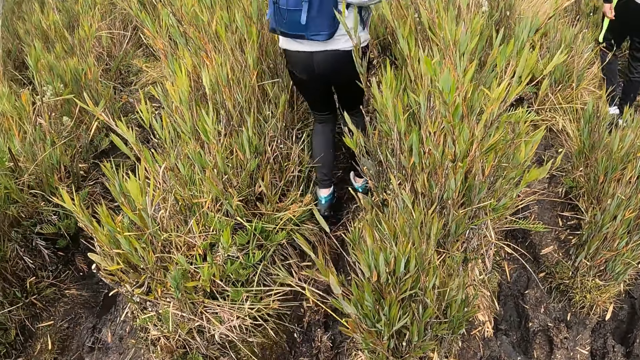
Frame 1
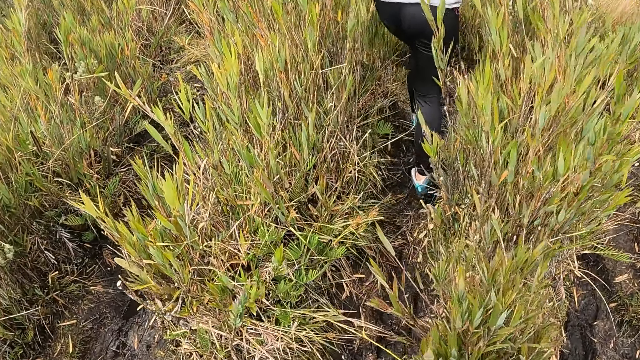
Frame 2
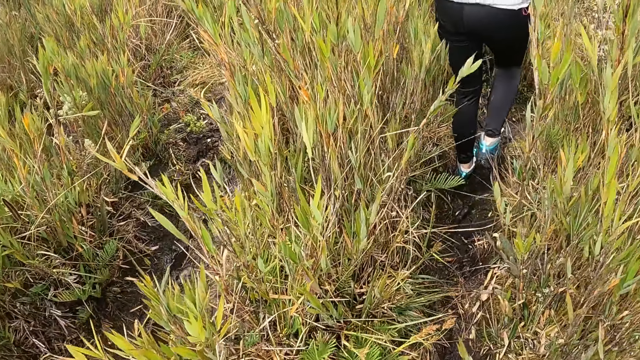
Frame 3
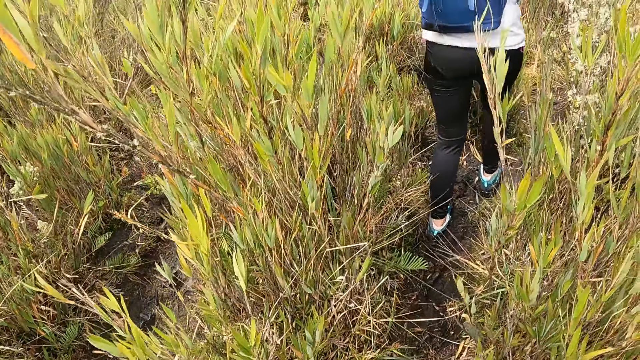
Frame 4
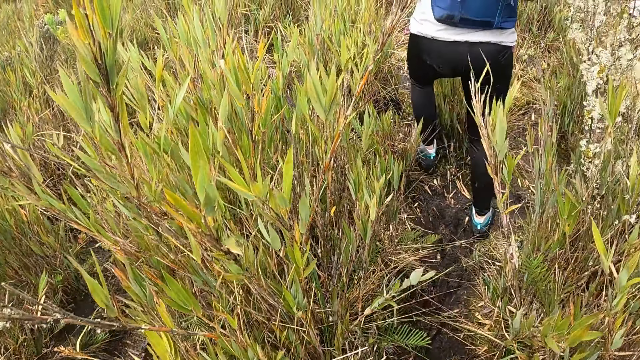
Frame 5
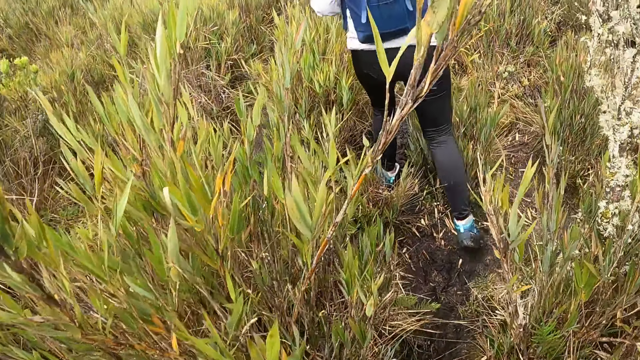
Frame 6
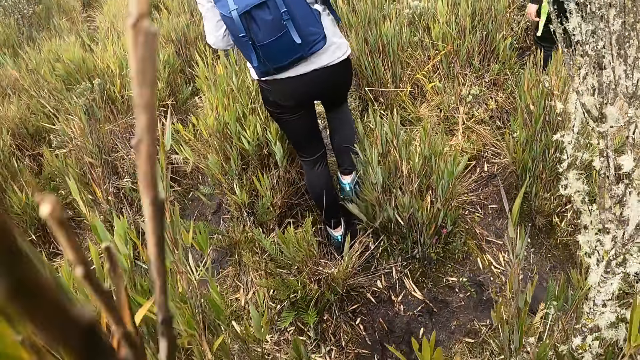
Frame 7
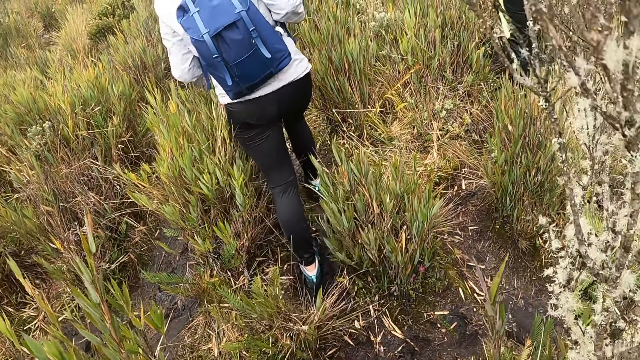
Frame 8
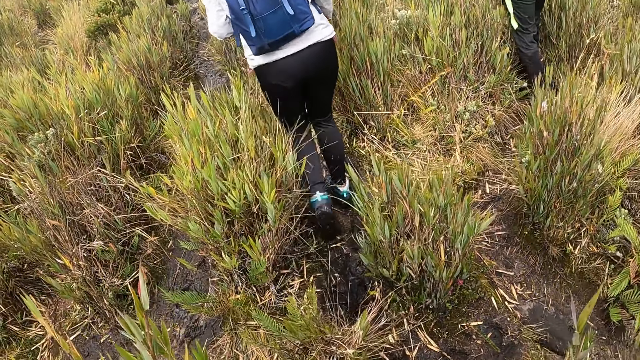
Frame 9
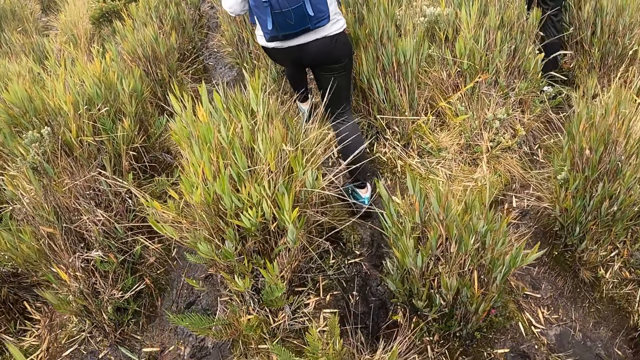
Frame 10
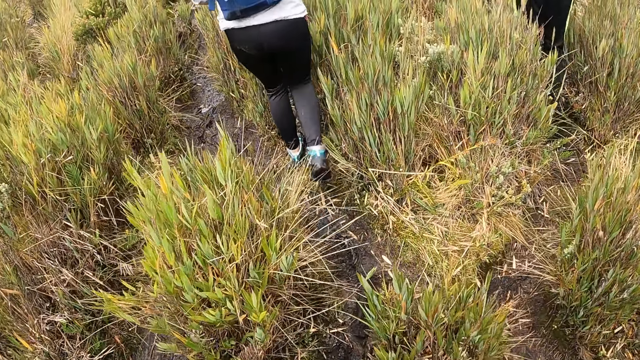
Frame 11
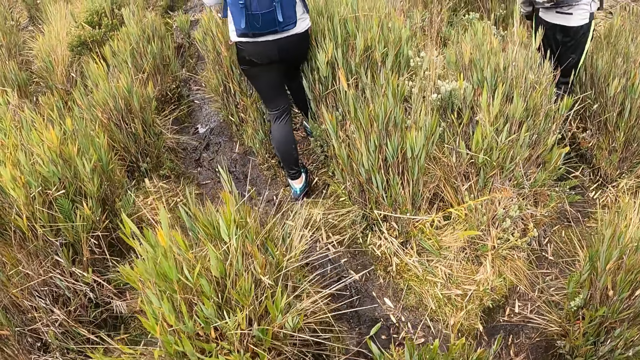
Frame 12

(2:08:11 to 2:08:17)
The camera wearer climbs up the hill along the hill trail.

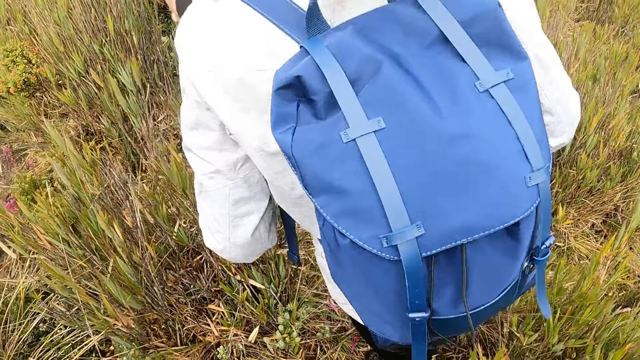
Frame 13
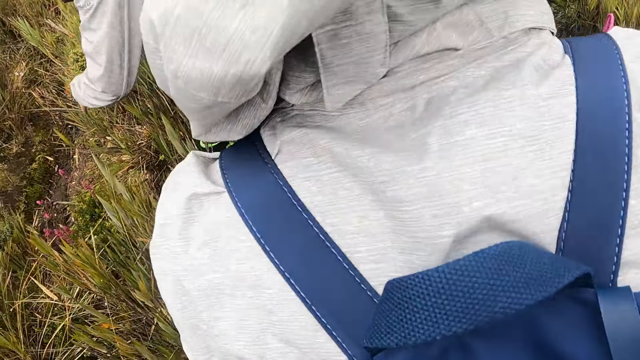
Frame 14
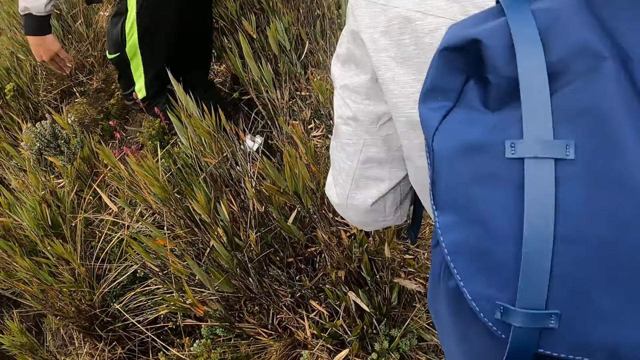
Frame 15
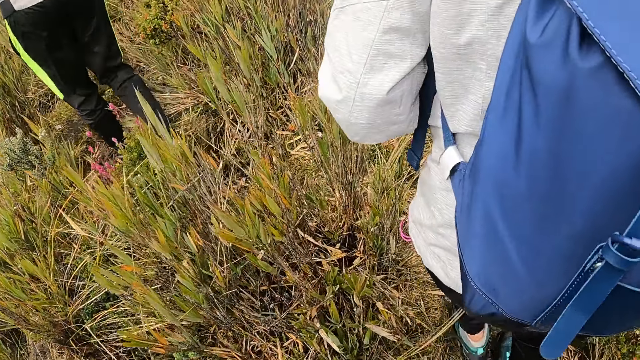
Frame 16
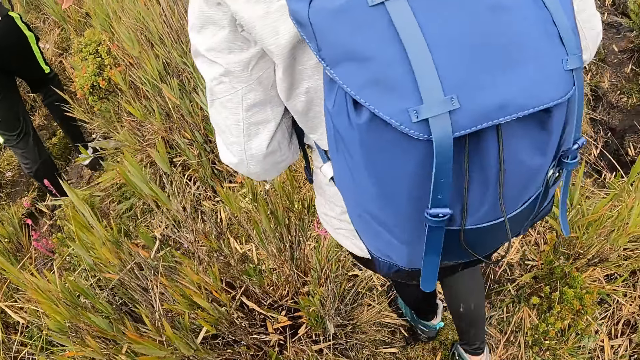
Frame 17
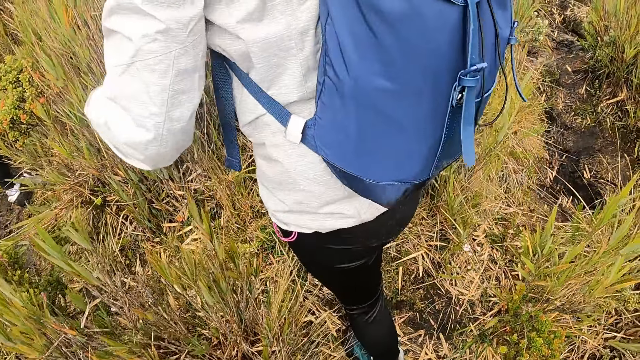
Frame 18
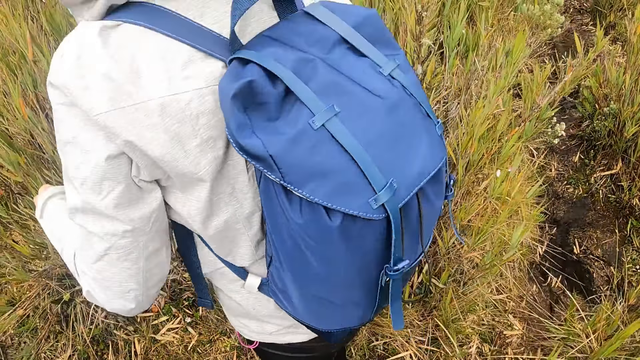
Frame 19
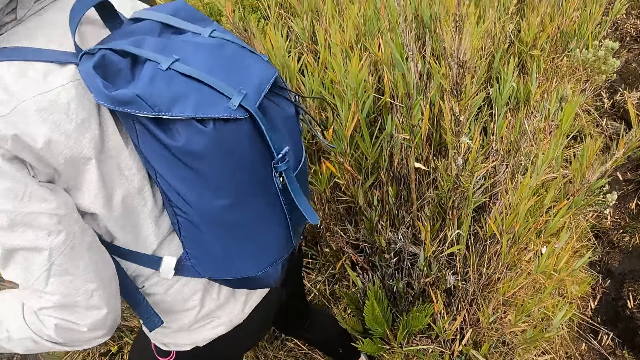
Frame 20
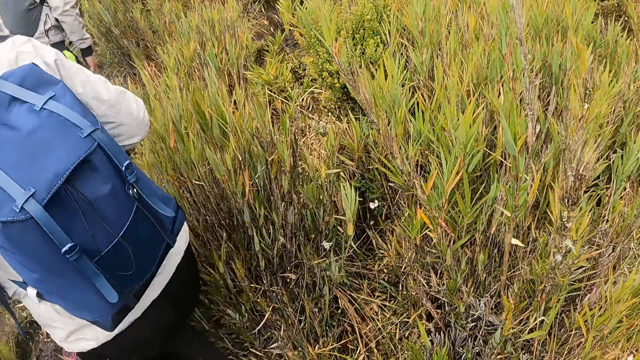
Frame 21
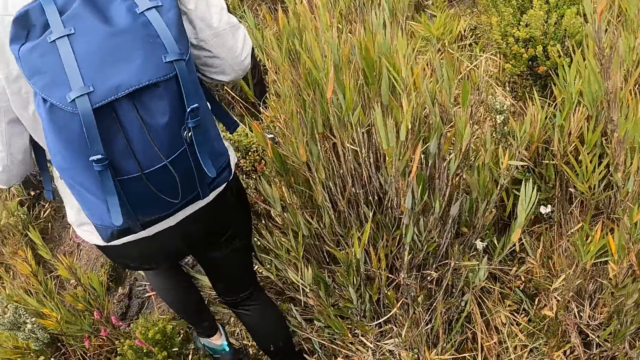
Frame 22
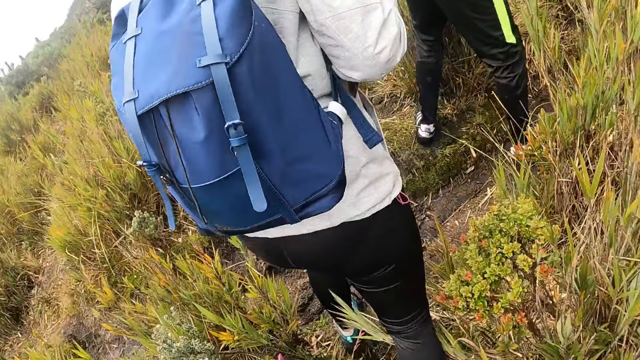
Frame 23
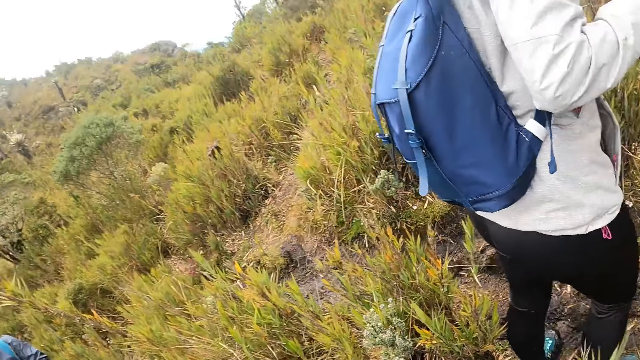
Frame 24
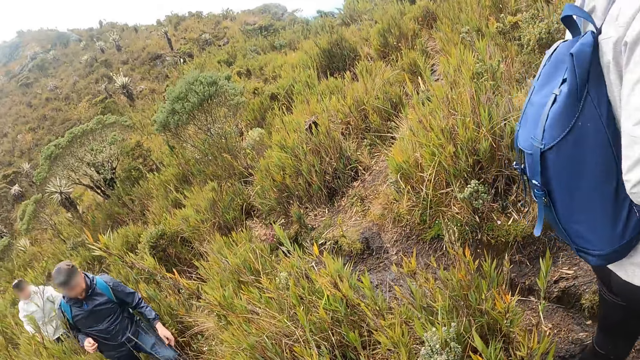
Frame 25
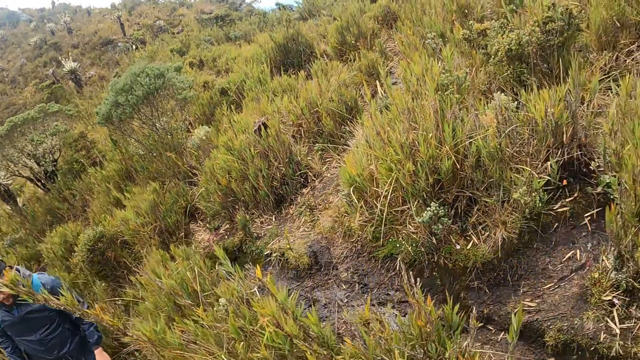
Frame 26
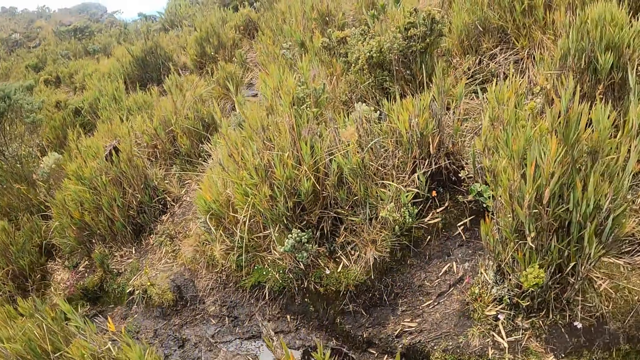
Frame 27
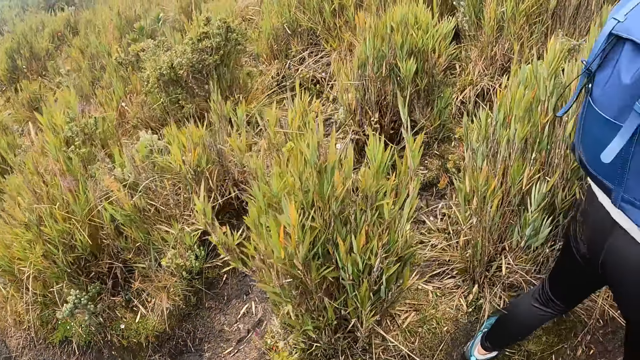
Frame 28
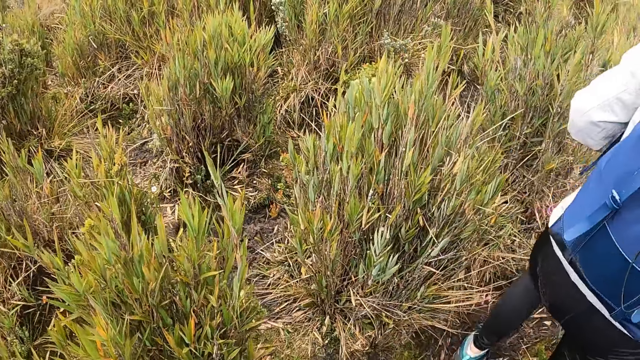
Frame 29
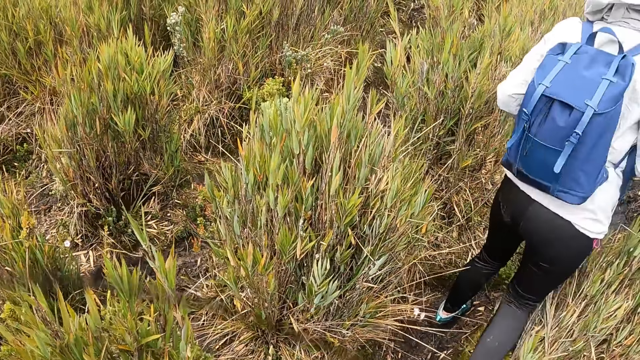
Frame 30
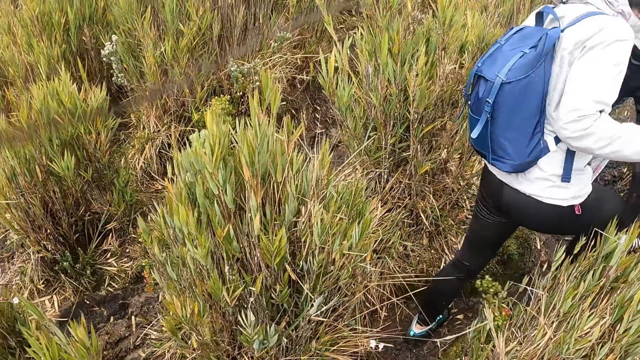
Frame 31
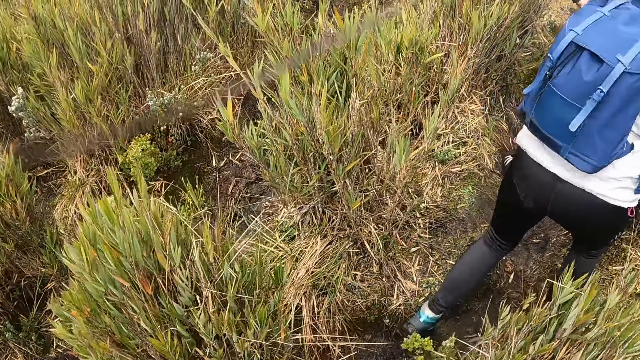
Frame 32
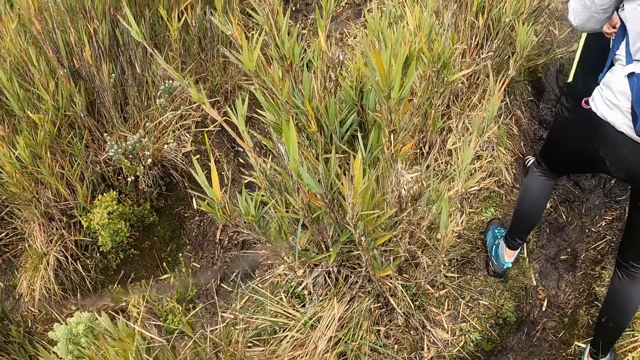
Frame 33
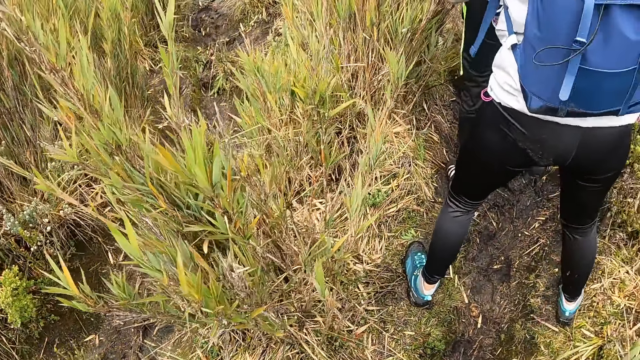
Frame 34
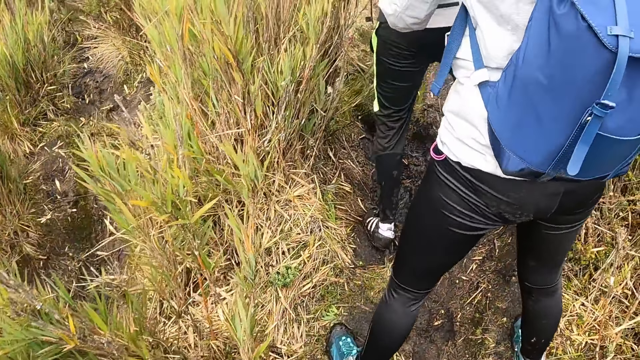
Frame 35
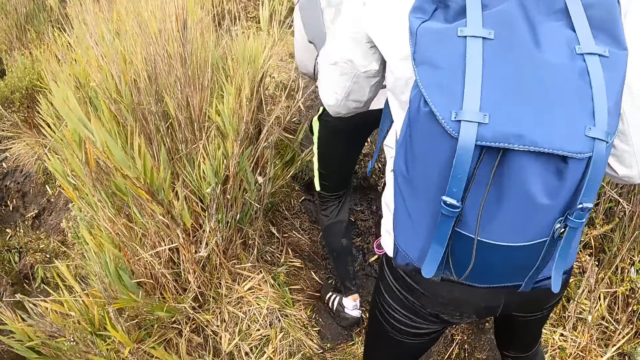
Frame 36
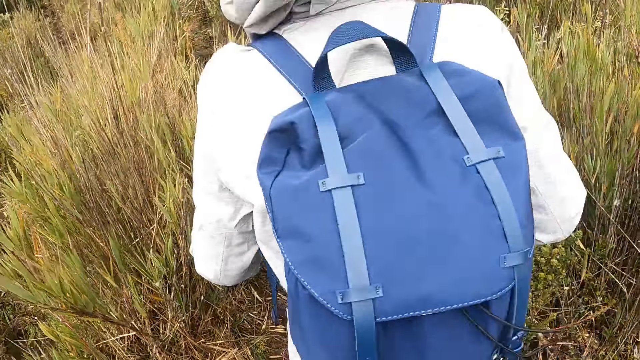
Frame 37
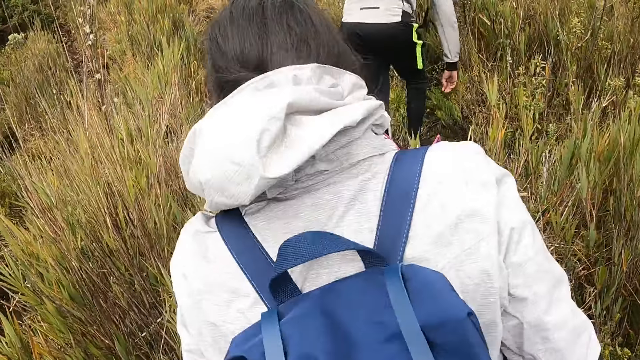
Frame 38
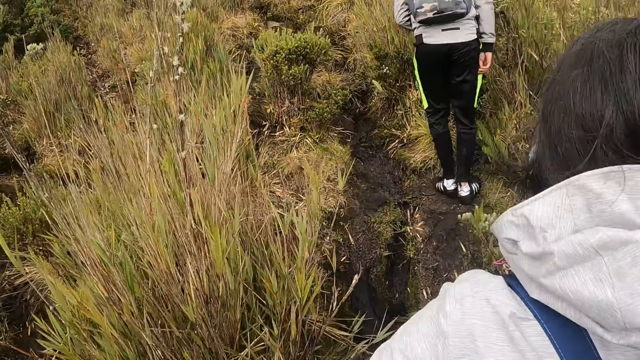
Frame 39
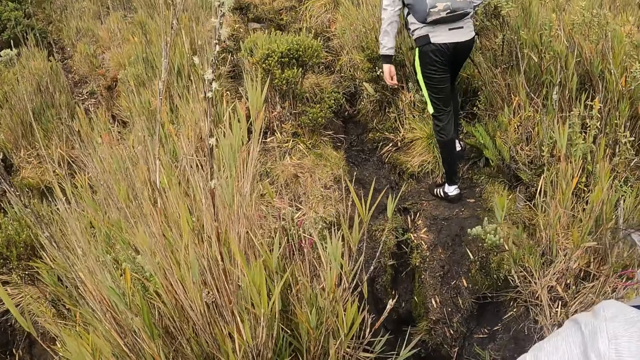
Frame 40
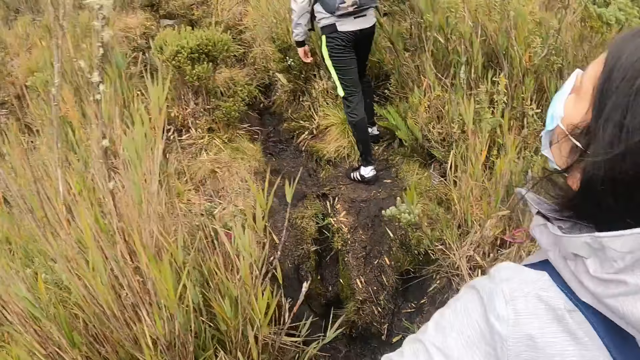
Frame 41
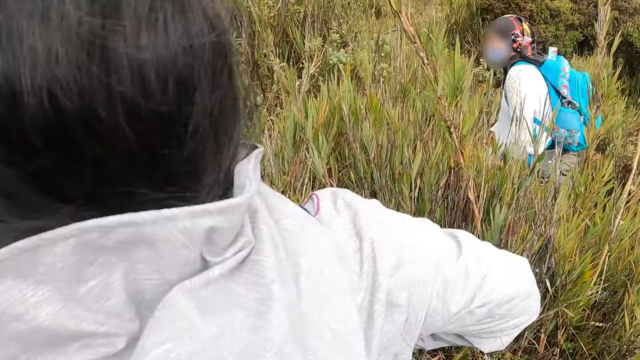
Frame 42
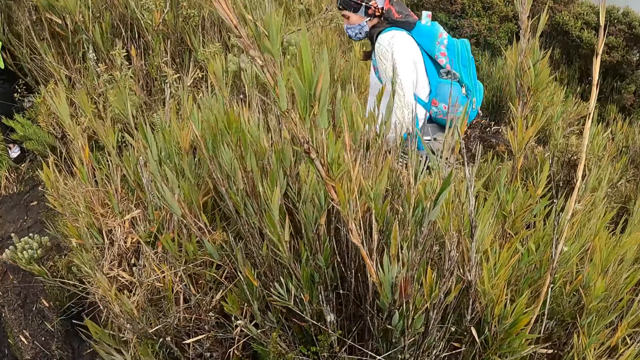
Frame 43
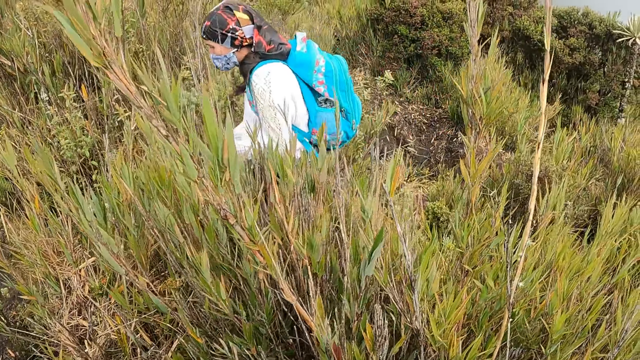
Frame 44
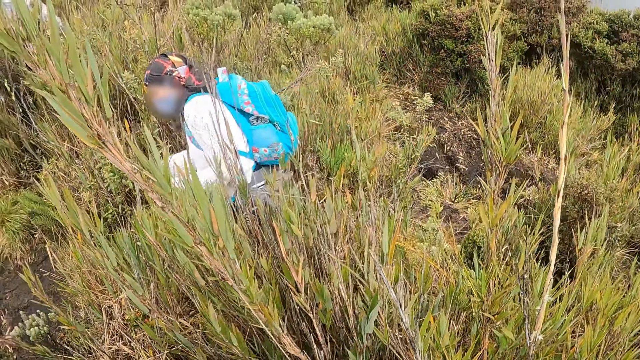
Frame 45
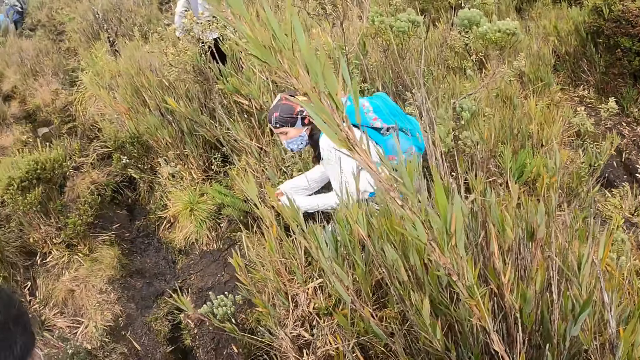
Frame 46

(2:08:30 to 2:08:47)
A man climbs the mountain. A woman climbs the mountain. The camera wearer climbs the mountain and looks across the mountain. The woman climbs the mountain. The camera wearer climbs the mountain. The man climbs the mountain.
